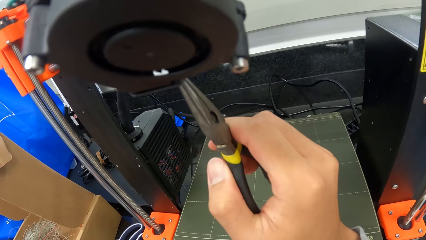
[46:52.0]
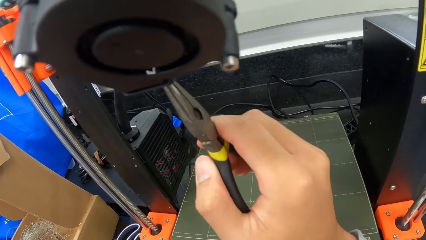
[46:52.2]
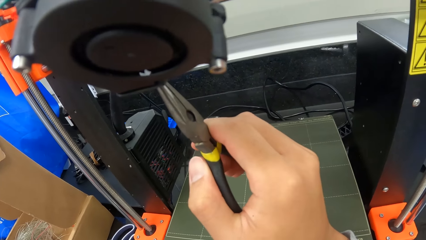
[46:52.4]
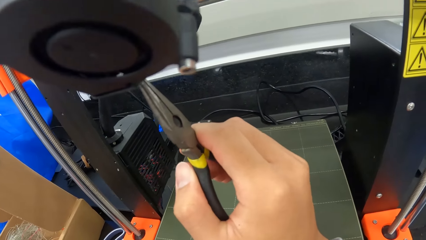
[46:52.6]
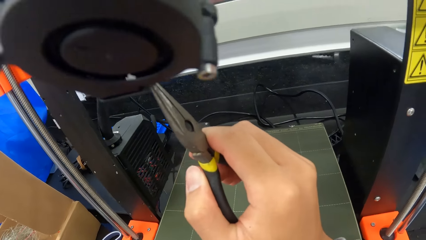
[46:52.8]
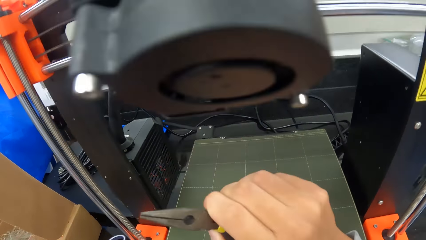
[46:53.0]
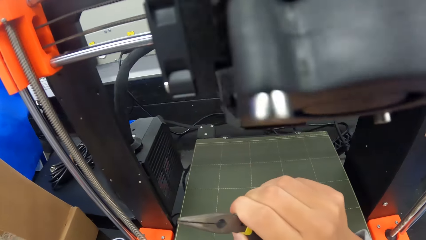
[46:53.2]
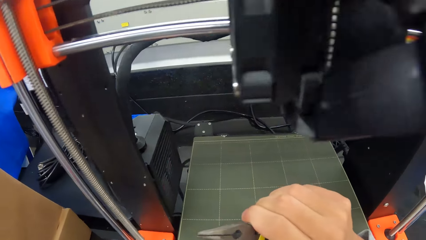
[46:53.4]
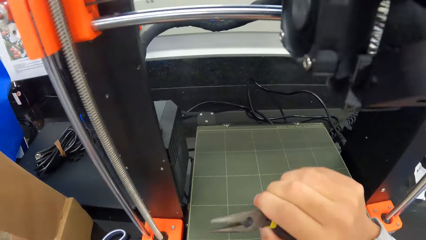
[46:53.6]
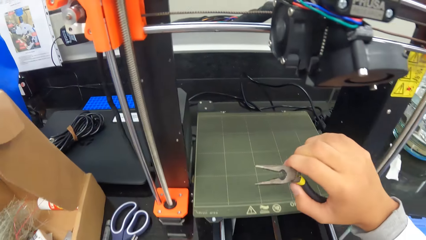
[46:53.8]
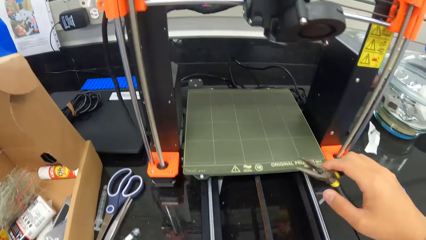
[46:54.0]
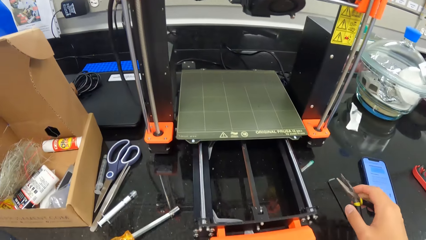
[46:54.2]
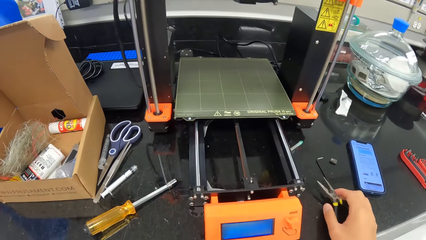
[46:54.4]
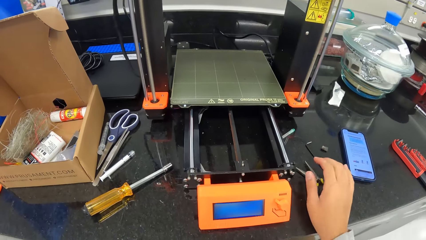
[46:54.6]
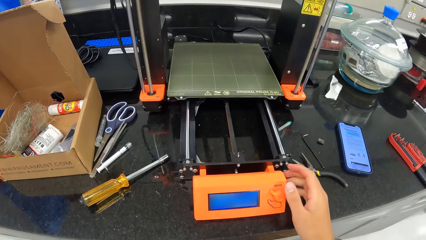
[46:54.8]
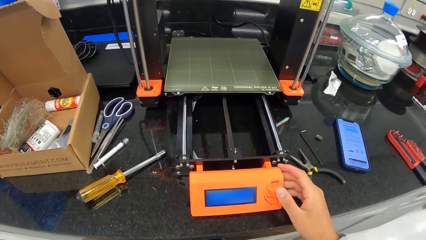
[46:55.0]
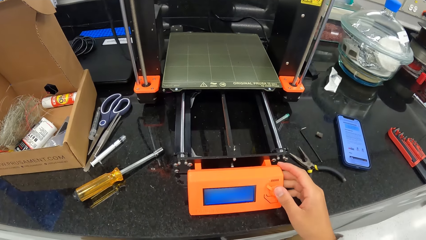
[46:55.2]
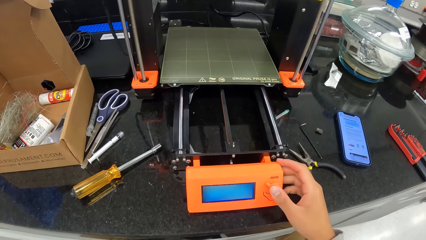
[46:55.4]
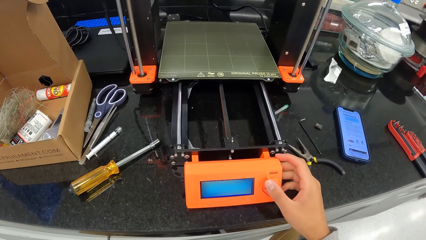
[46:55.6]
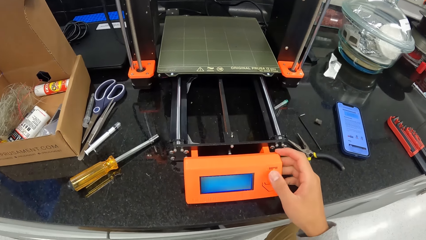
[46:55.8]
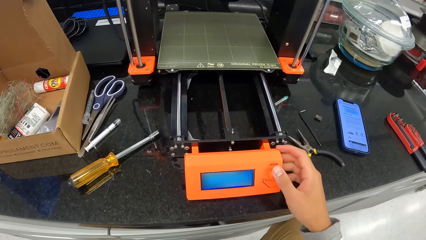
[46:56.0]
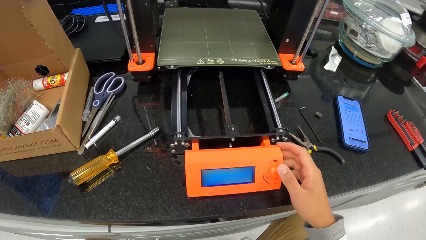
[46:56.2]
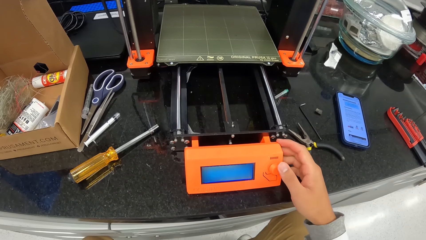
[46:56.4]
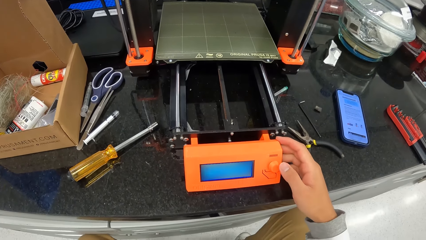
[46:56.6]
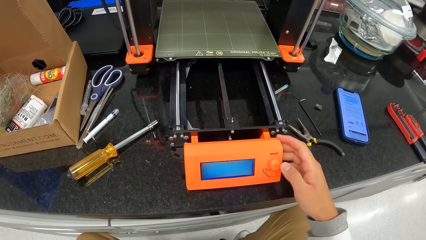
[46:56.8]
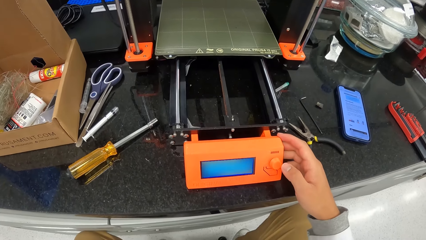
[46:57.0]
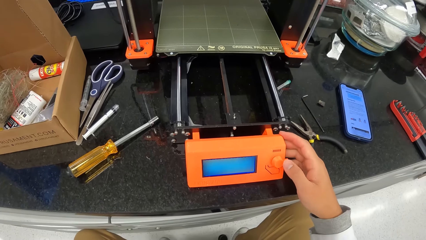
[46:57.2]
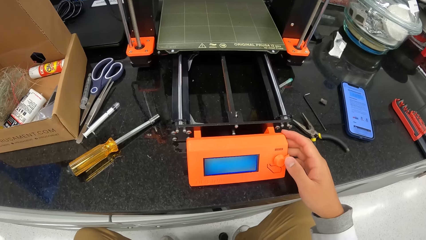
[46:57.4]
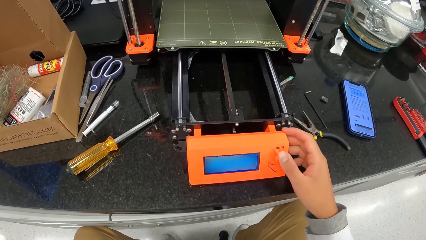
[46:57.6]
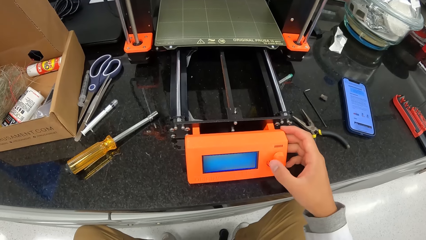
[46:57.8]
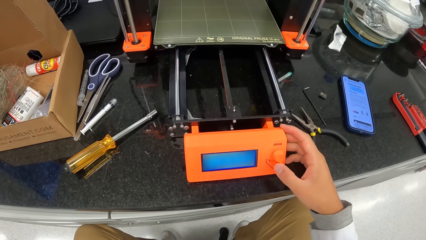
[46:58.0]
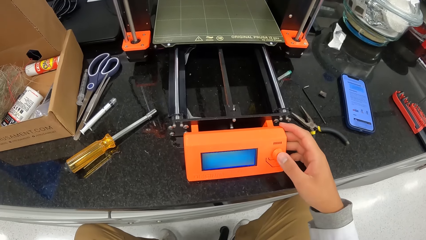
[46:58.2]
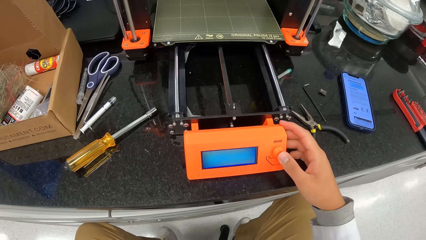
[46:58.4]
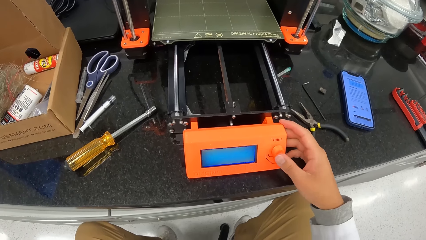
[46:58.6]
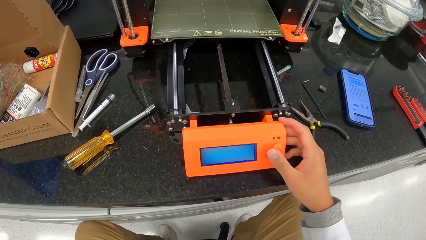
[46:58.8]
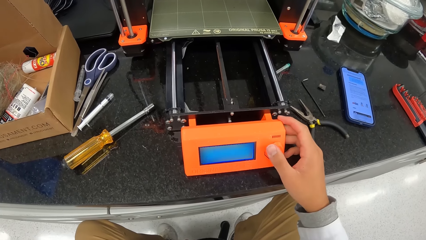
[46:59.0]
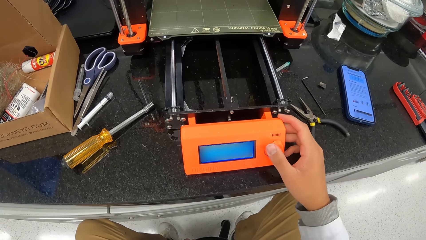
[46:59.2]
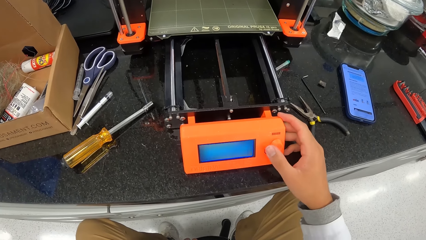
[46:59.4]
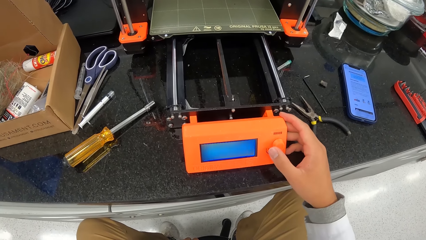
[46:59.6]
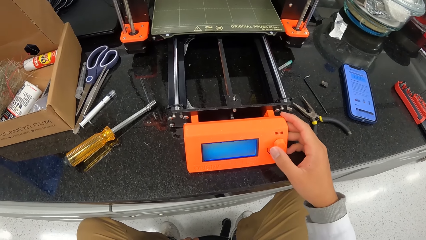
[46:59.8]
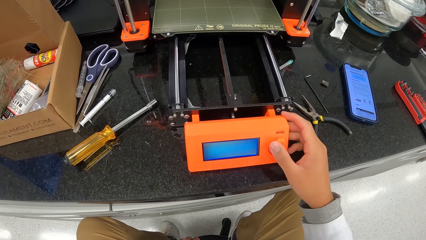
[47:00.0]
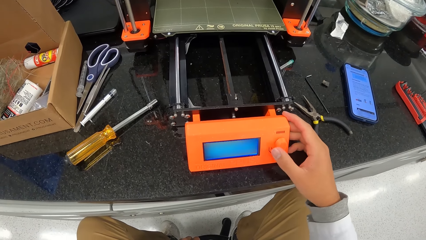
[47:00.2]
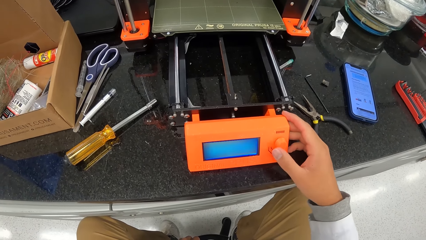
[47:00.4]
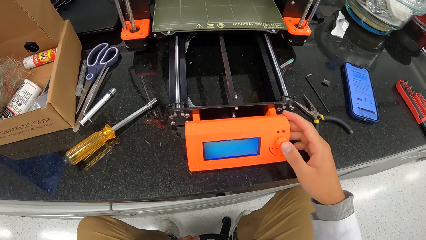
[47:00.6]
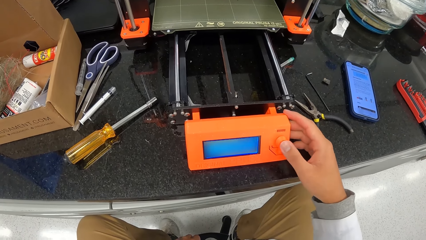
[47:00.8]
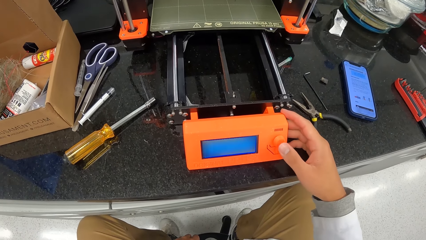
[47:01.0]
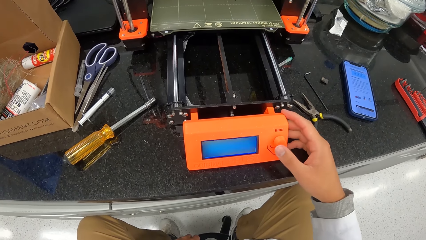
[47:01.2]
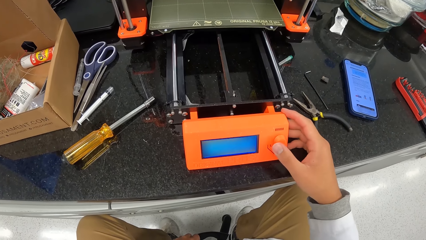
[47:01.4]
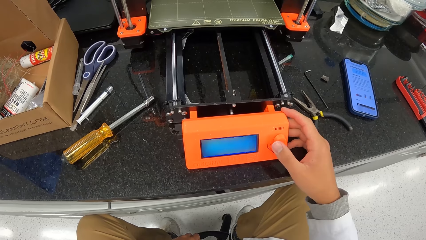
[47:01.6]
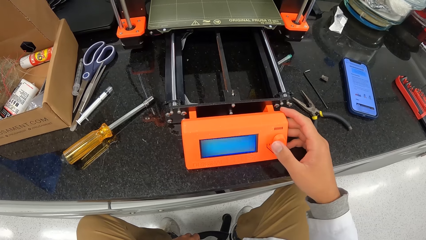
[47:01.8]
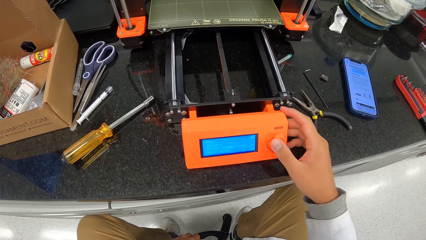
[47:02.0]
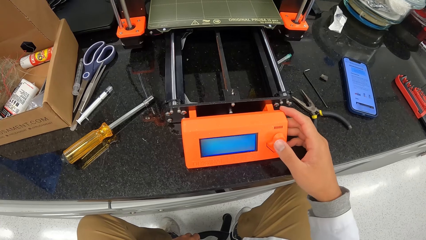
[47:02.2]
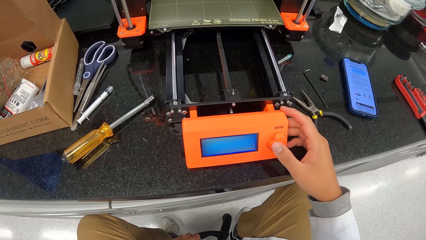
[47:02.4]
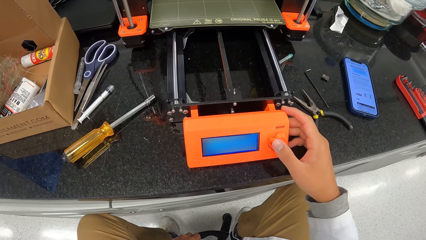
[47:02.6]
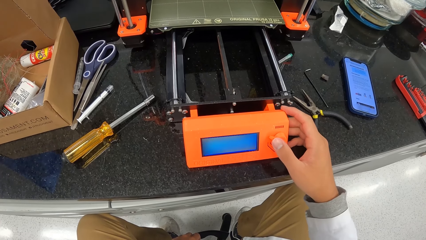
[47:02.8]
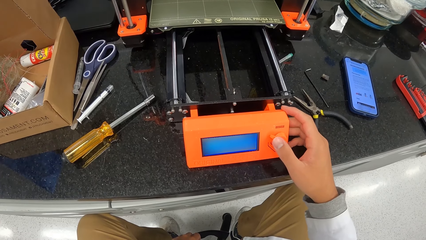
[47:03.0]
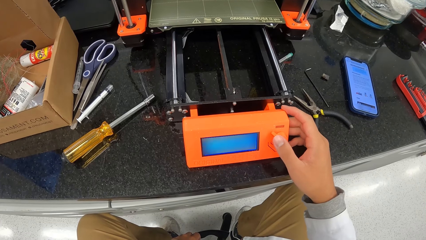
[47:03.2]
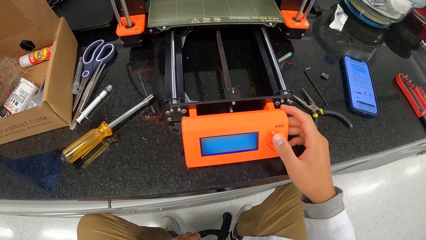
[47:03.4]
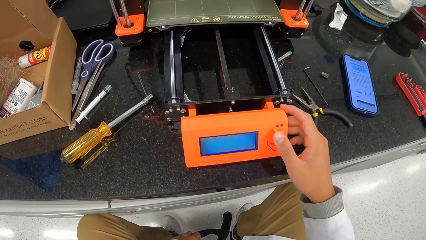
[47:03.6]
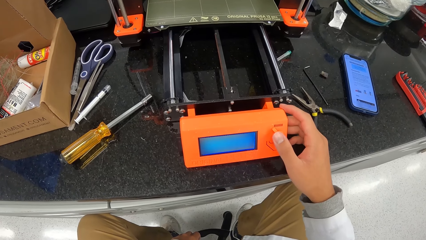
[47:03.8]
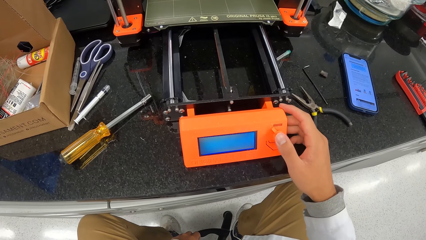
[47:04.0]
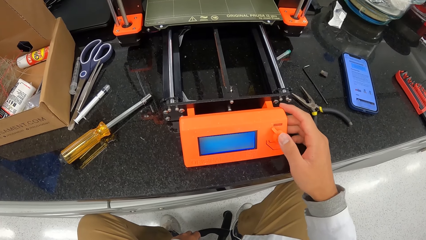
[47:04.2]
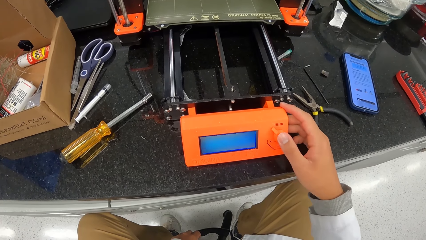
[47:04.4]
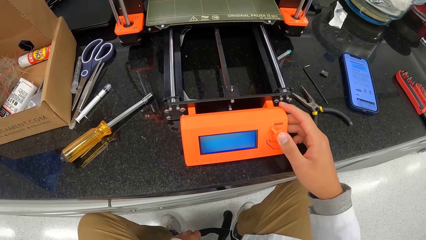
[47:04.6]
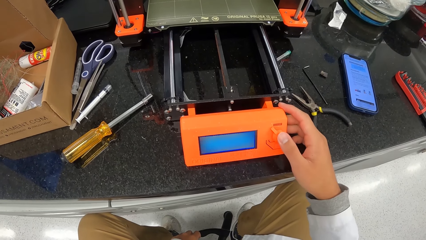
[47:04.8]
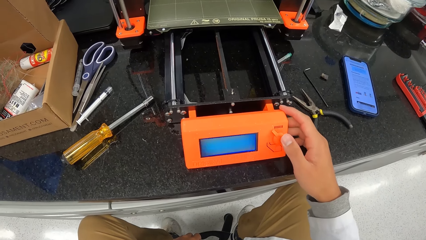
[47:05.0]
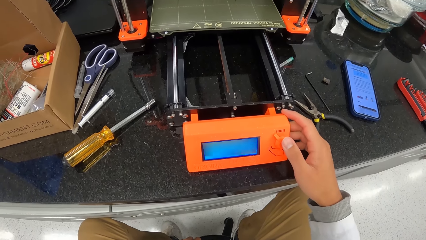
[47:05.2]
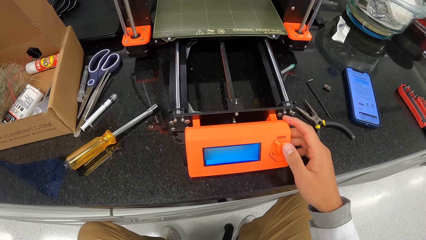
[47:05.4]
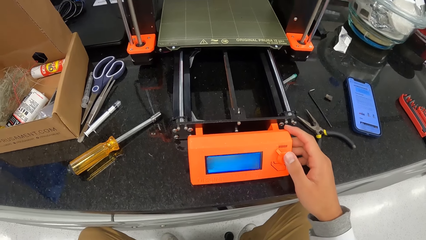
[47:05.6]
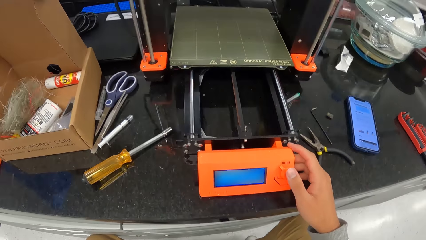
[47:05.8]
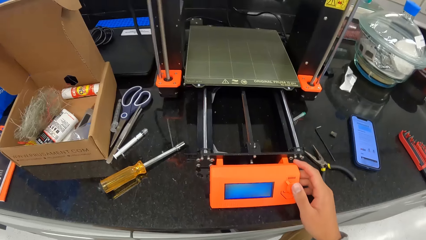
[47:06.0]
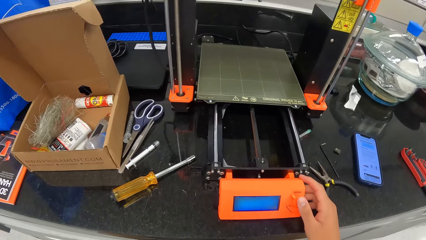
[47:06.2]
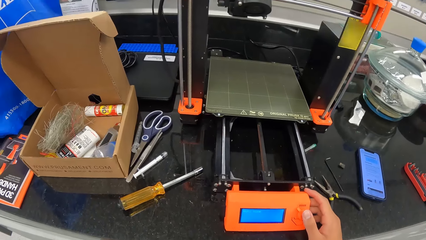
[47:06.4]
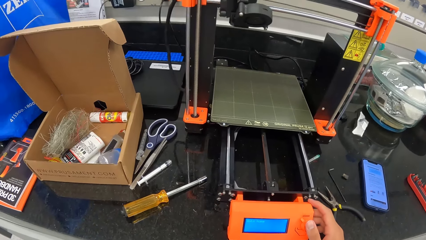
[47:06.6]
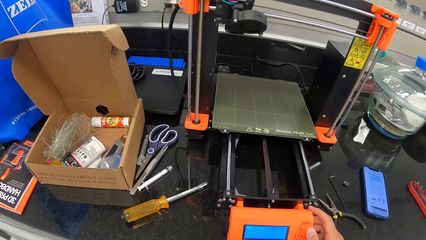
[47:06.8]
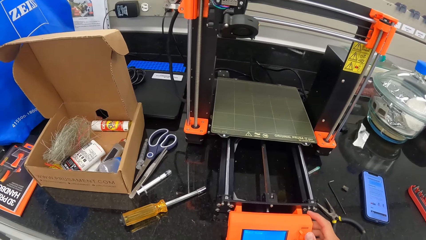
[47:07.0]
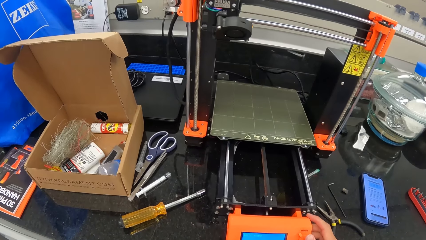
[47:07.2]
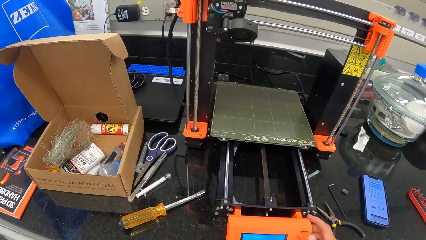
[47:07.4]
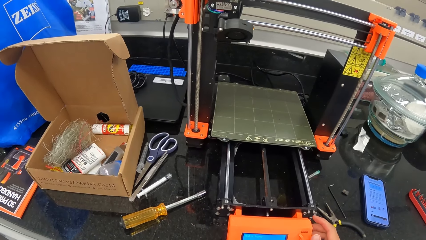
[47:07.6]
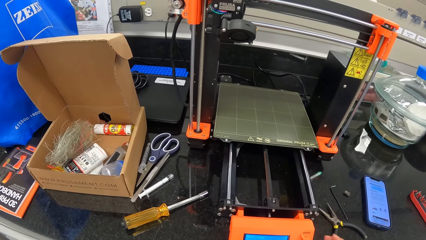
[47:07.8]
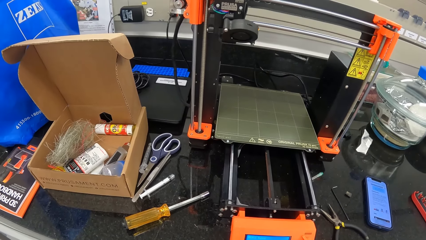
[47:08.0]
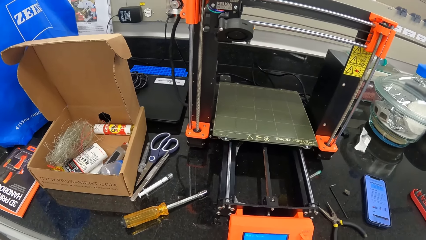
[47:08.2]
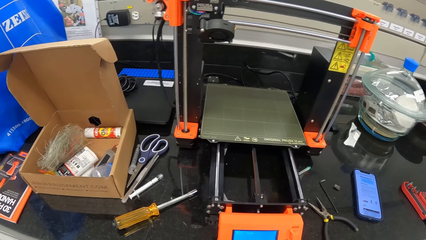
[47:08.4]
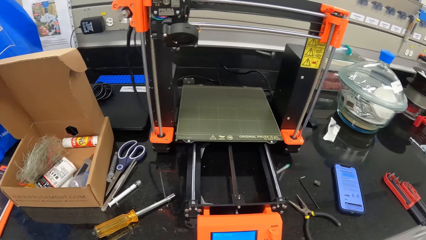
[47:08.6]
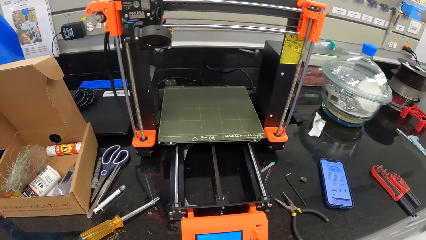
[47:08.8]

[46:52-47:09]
The camera wearer drops the pliers in his right hand on the work bench. He operates the 3D printer with his right hand. He resets the weighing machine.
